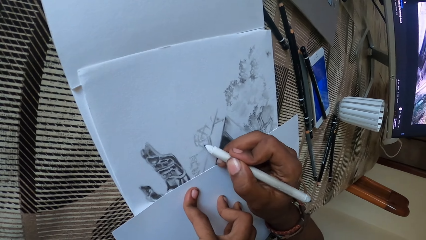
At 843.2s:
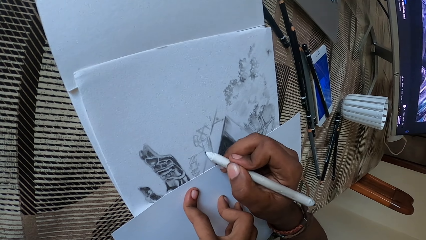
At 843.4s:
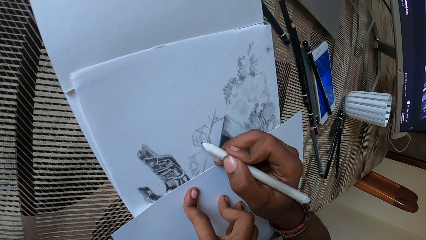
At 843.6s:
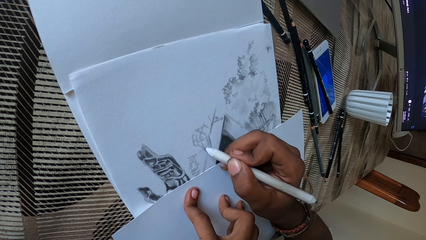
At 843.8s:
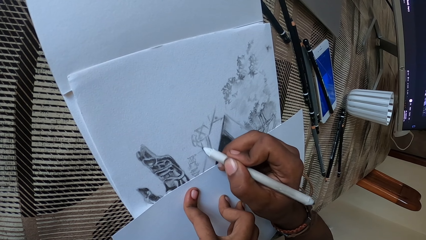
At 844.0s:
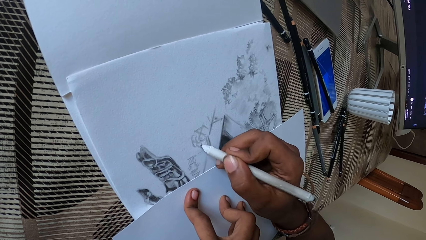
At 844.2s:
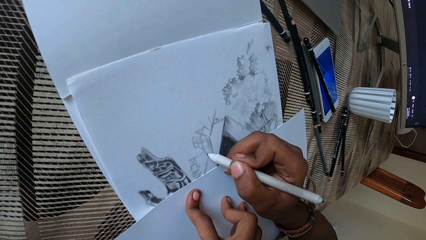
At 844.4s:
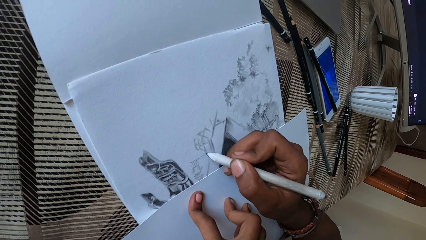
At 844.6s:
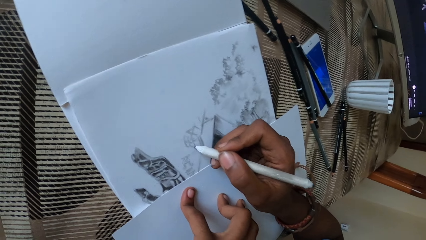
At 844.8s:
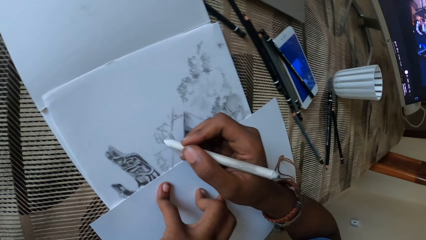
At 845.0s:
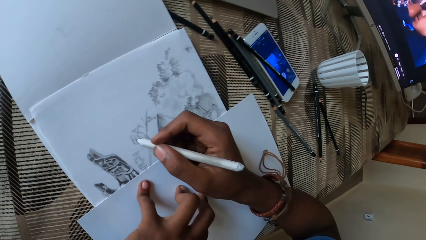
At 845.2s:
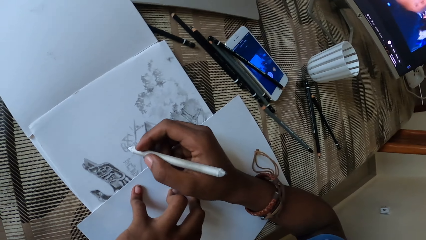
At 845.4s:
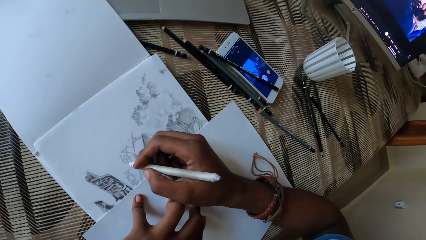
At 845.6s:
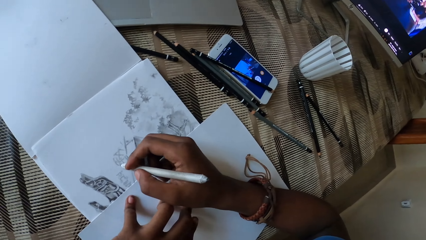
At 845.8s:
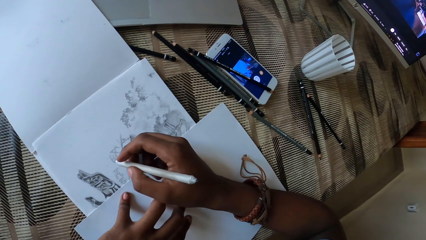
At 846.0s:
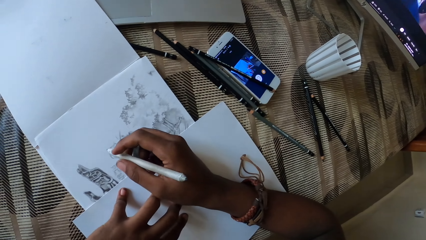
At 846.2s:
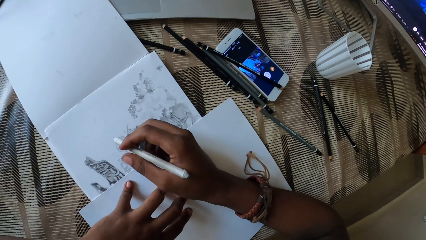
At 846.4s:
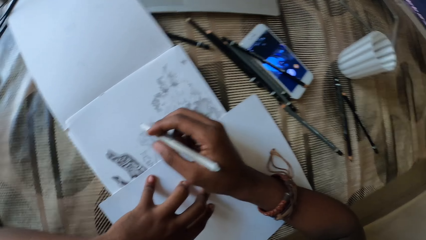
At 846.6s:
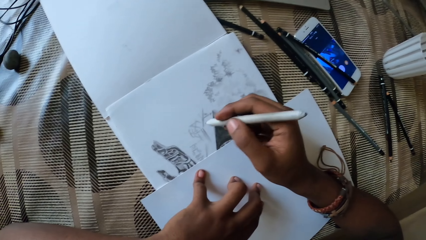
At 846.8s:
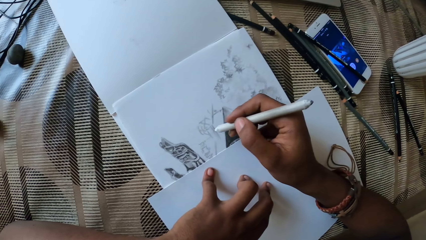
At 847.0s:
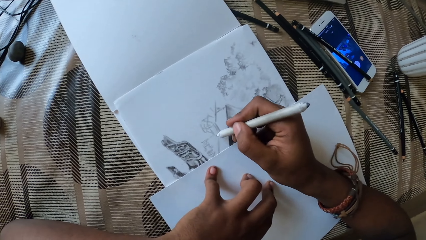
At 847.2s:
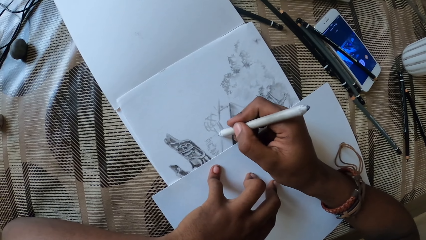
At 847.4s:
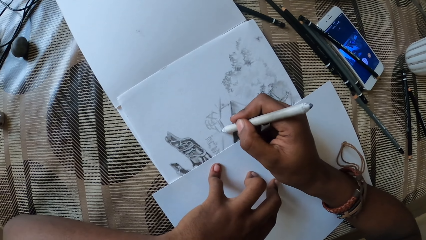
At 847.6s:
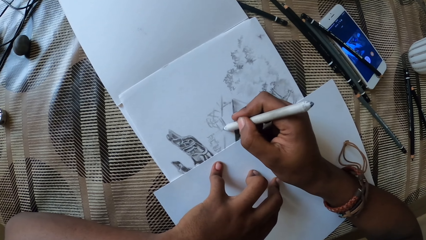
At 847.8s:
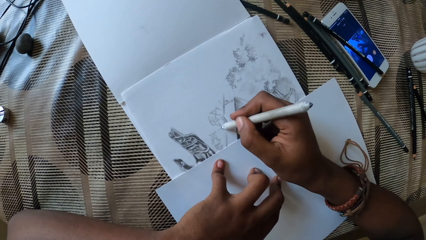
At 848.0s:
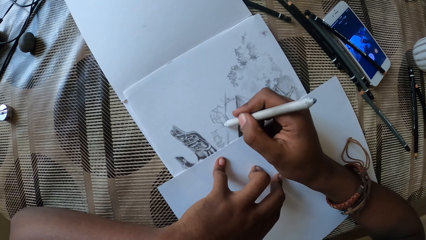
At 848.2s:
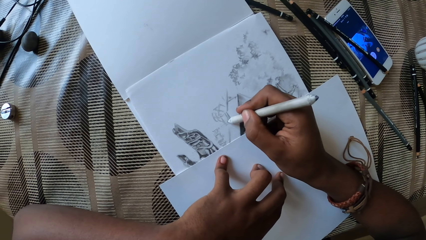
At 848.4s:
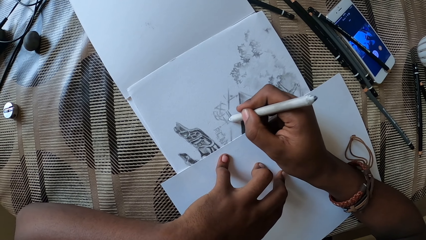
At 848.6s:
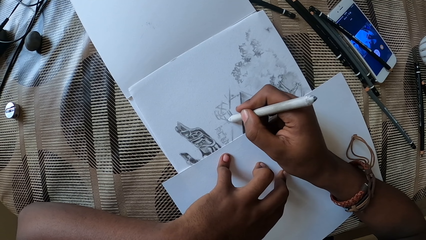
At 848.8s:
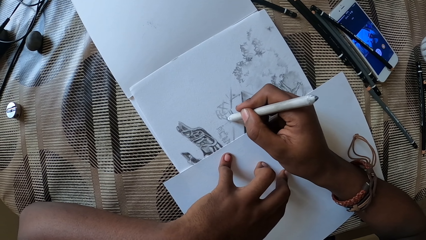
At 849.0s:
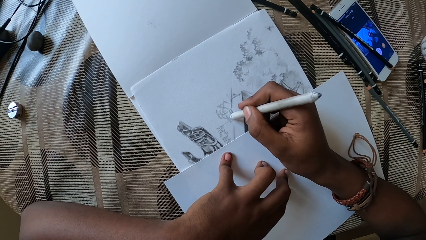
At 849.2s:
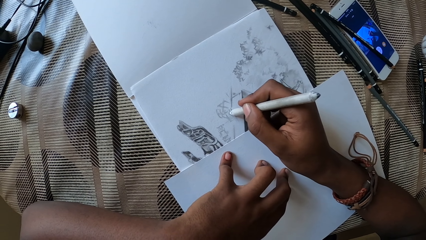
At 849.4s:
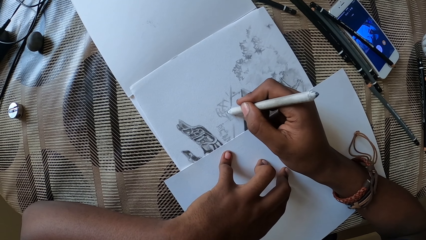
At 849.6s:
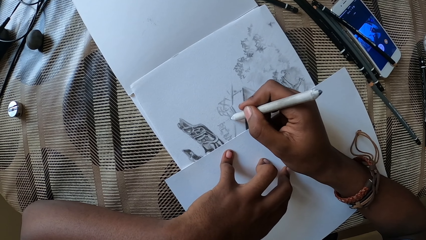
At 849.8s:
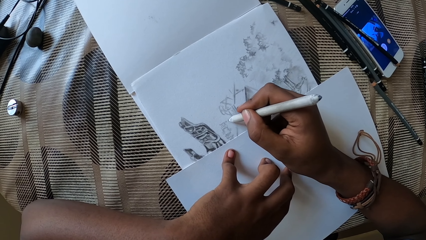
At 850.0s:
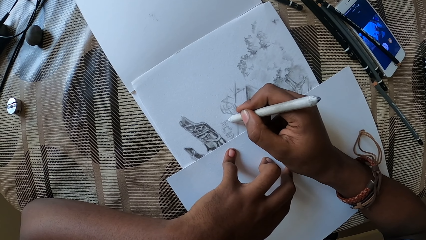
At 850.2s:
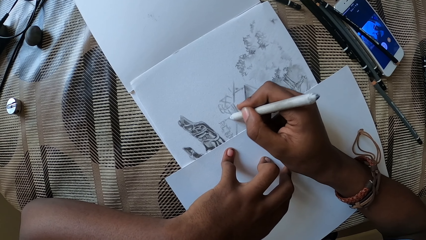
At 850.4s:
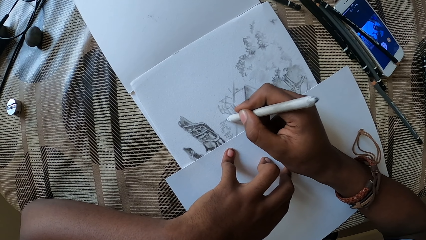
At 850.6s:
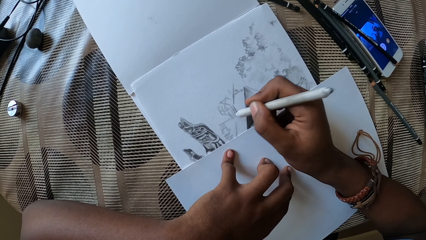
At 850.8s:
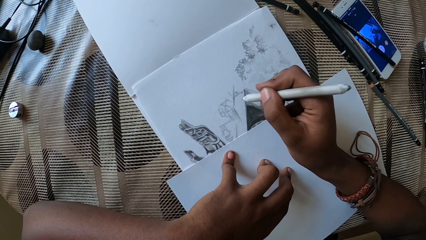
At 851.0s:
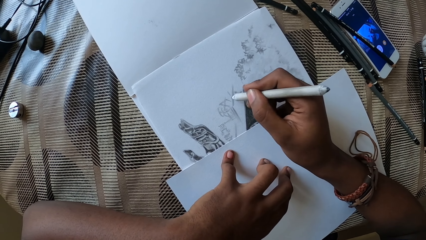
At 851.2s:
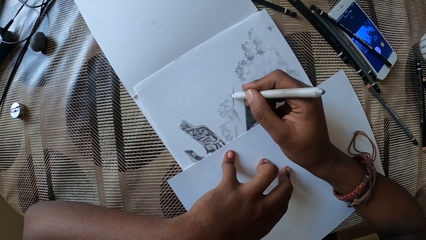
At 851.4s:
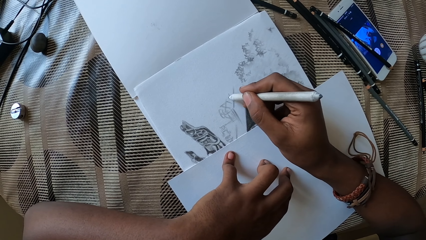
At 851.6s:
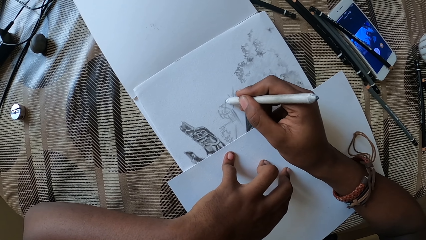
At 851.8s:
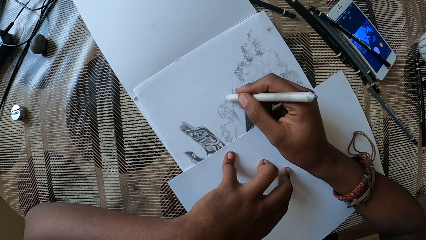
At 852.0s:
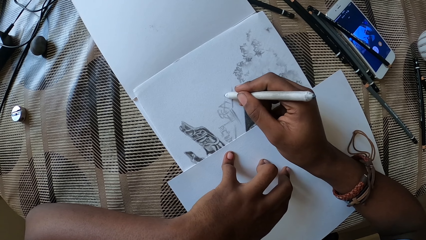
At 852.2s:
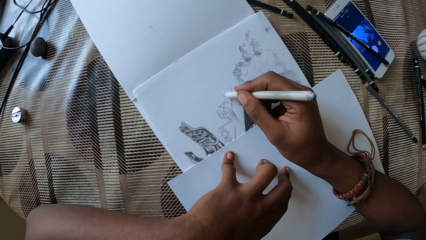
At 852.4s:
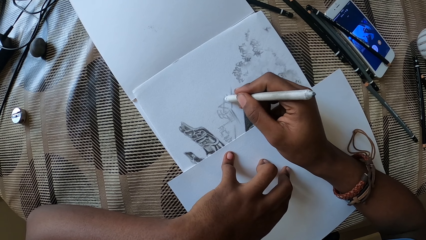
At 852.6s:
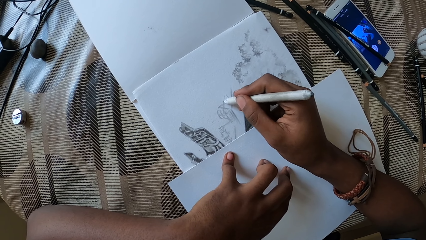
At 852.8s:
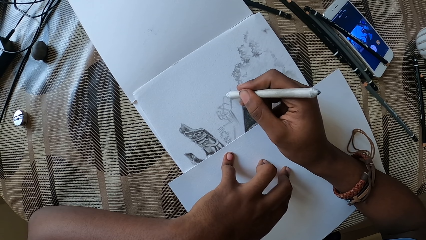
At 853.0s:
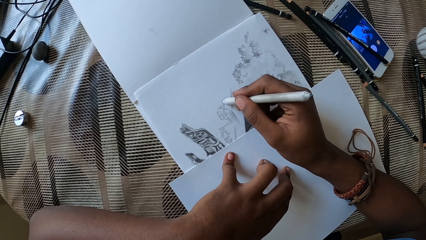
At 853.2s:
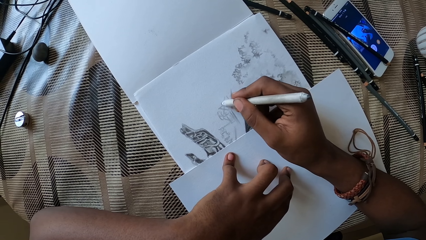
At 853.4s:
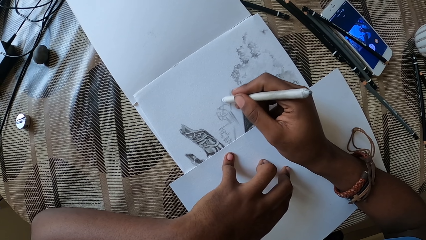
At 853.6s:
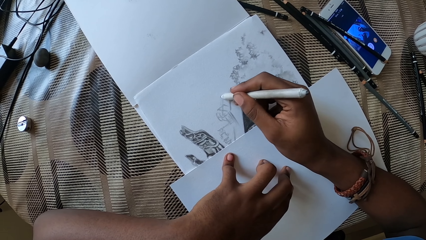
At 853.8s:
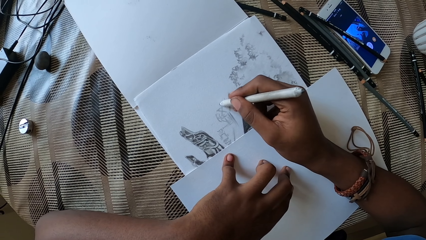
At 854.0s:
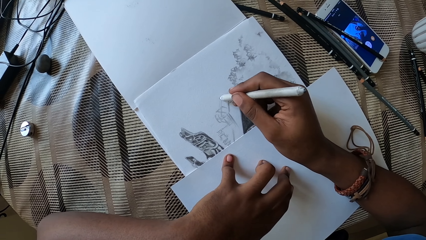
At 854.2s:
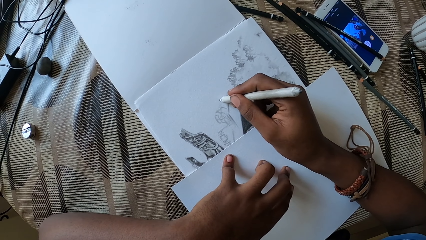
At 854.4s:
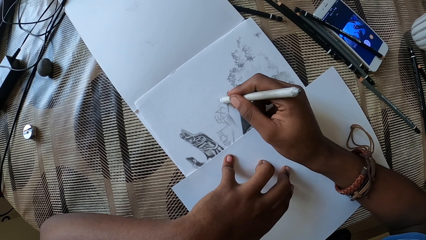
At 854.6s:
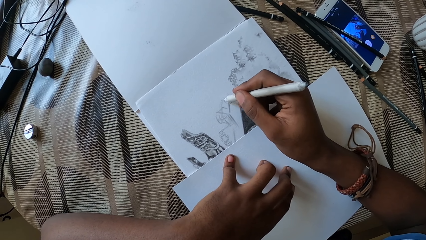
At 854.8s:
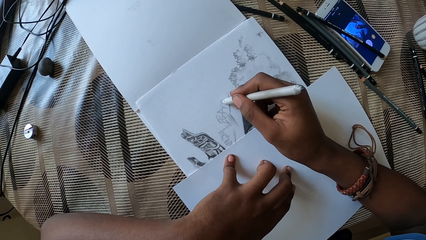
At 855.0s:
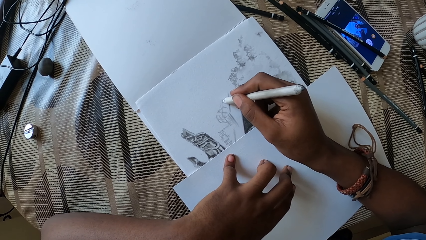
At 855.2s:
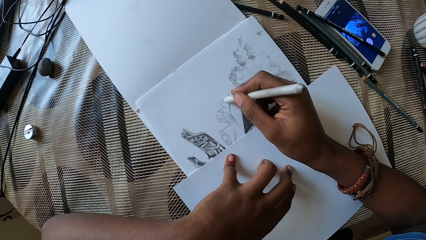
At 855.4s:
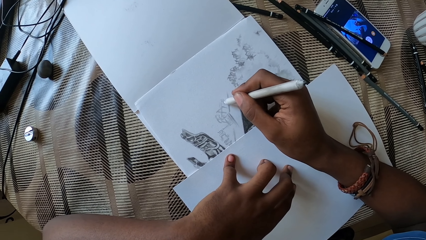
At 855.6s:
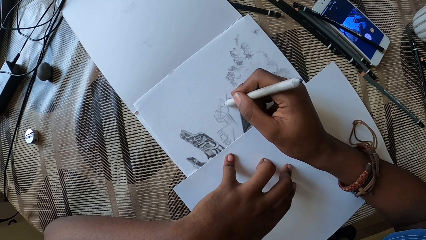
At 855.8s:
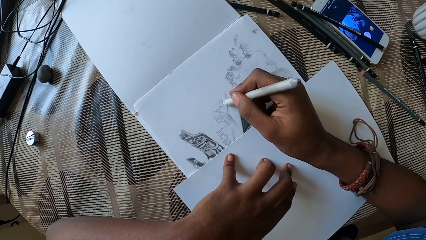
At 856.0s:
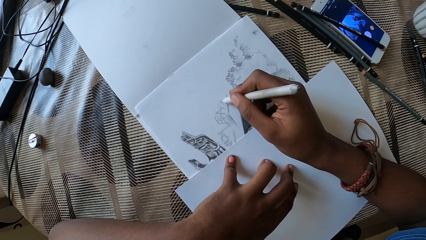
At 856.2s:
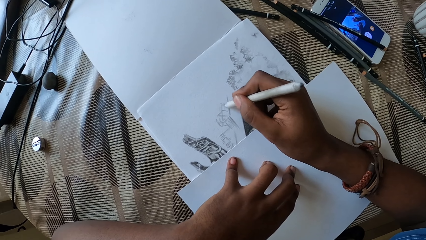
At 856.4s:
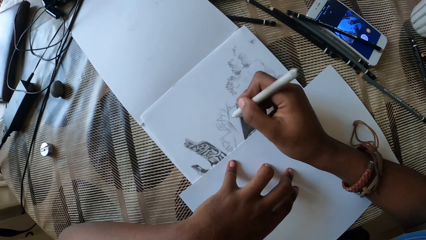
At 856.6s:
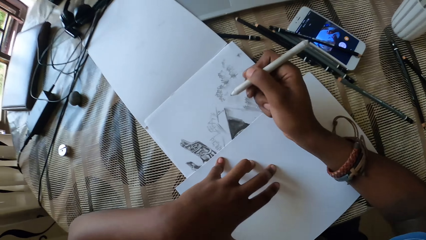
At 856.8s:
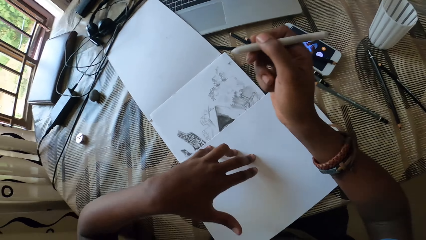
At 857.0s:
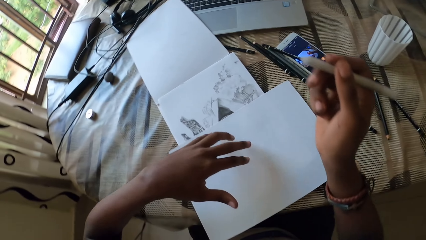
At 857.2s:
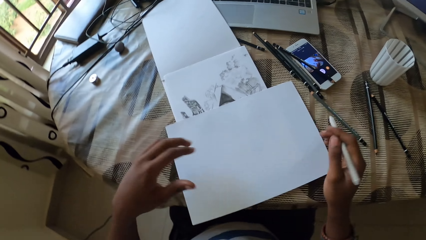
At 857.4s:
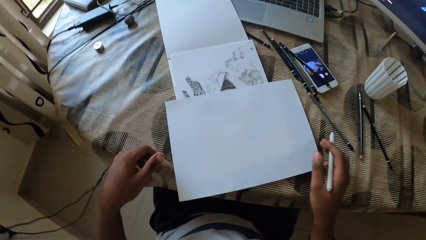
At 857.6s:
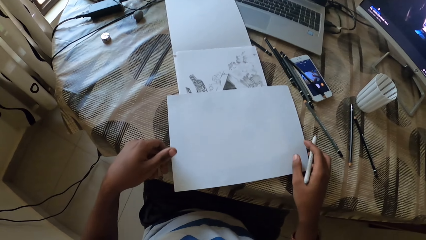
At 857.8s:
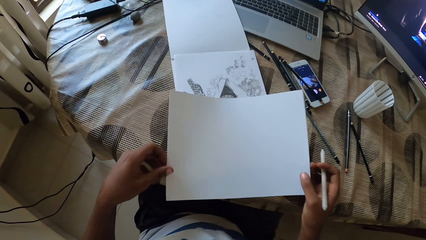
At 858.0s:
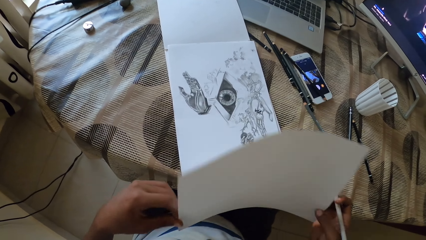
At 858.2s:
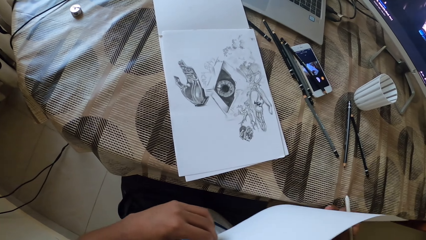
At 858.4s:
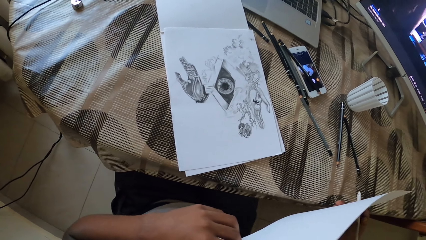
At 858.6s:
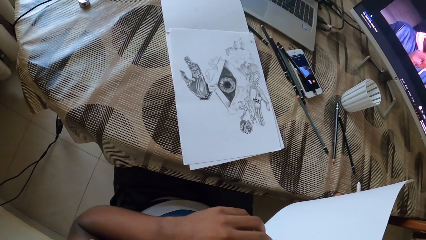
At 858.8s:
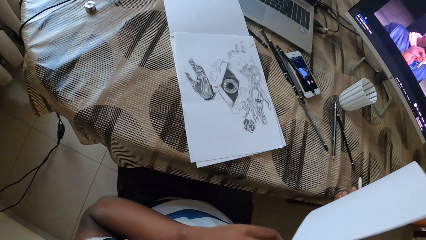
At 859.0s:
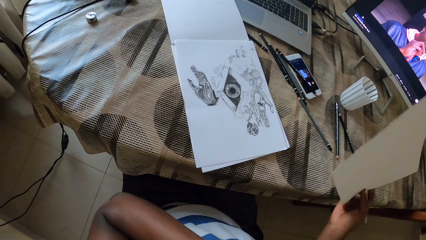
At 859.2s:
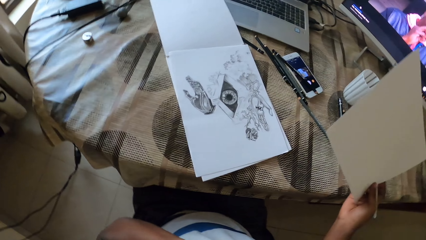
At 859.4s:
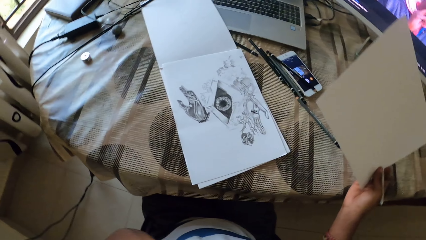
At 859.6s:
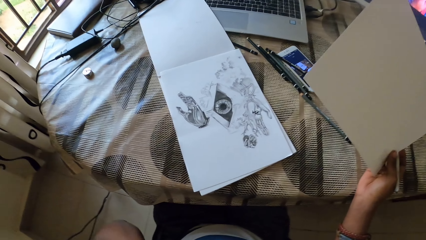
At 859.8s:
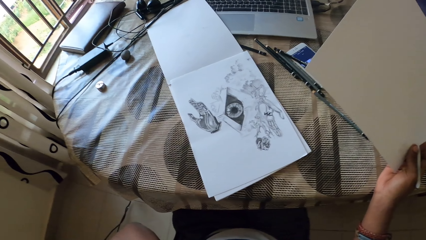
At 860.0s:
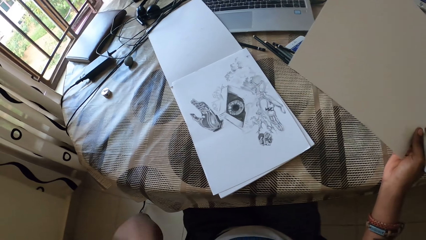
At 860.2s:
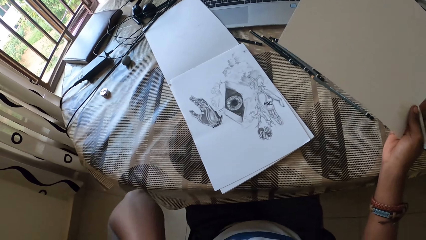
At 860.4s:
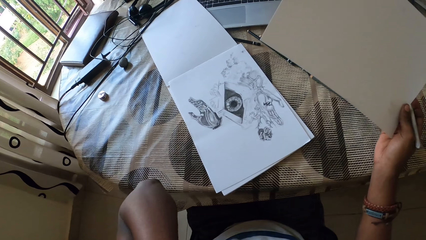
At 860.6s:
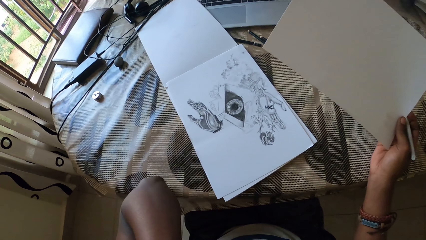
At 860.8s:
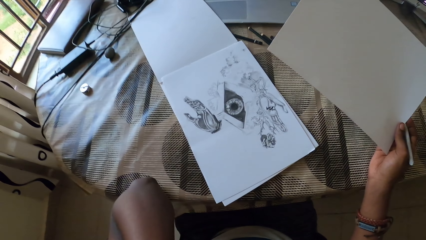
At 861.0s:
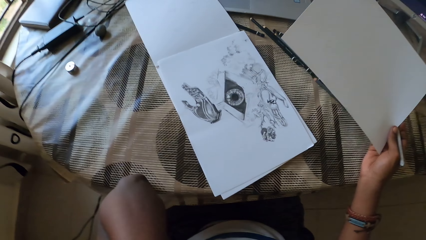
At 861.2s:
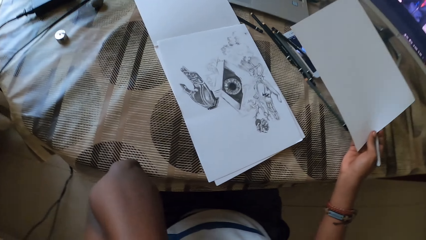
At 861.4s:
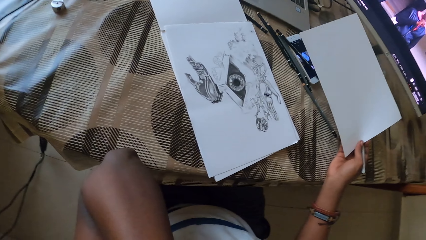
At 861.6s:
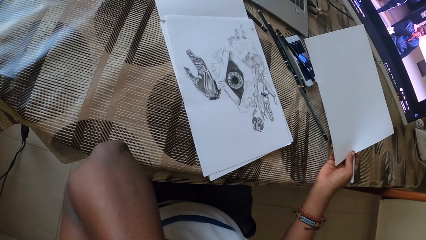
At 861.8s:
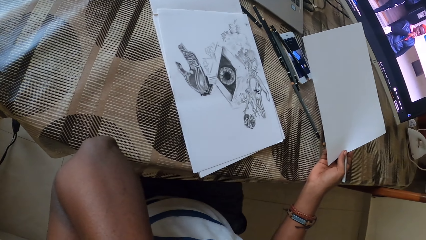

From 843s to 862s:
The camera wearer looks around the table. They draw on the cartridge paper. They lift the drawing pencil. They lift the blank drawing paper. They hold the blank drawing paper with the right hand. They check the drawing.
